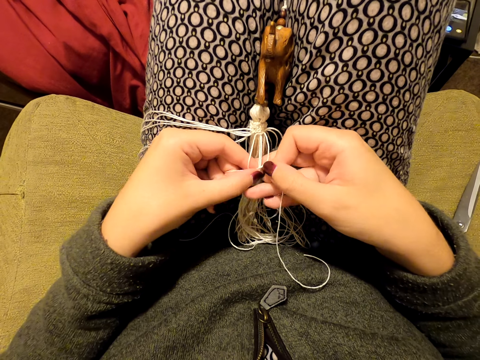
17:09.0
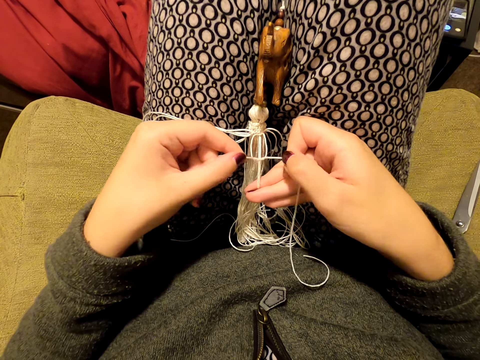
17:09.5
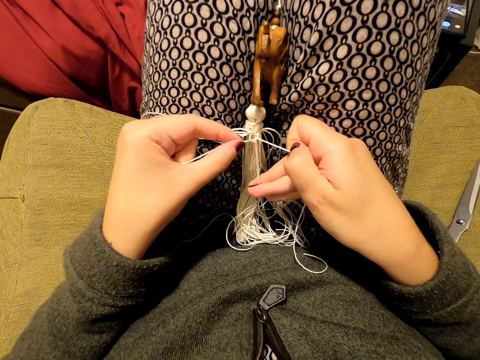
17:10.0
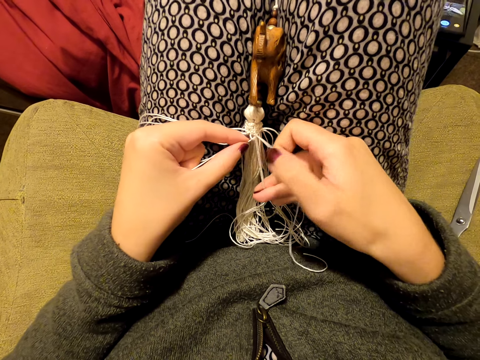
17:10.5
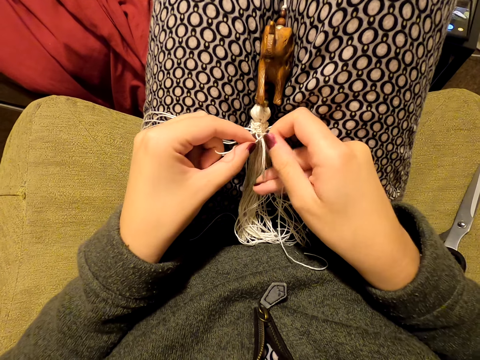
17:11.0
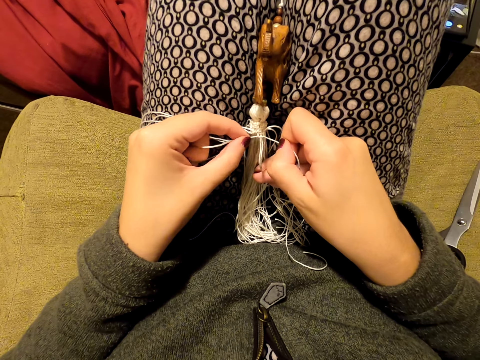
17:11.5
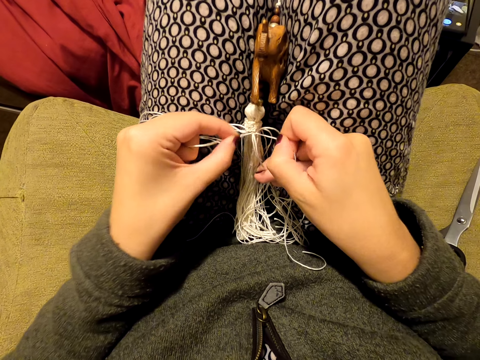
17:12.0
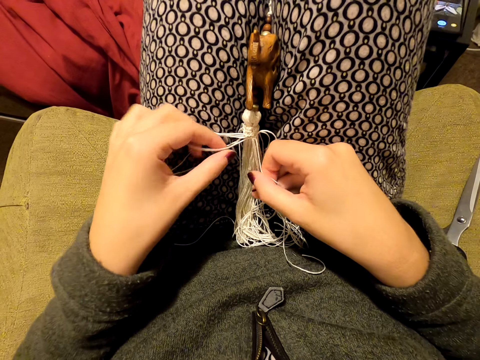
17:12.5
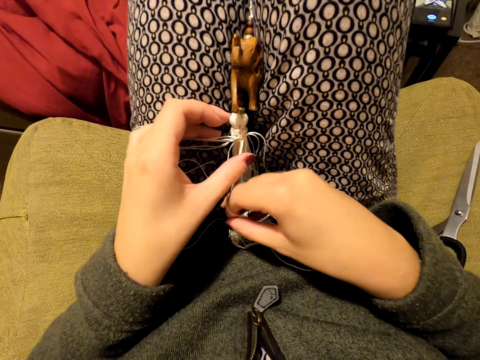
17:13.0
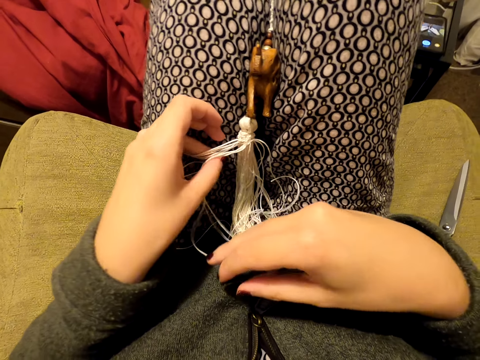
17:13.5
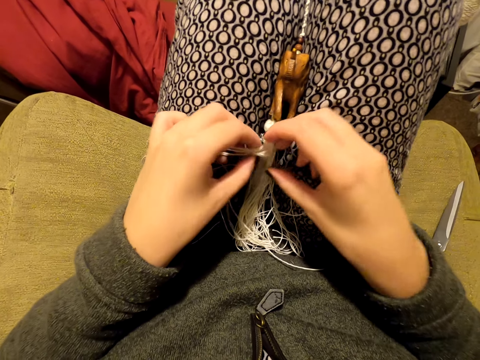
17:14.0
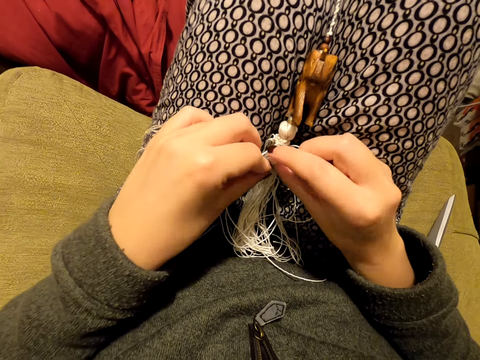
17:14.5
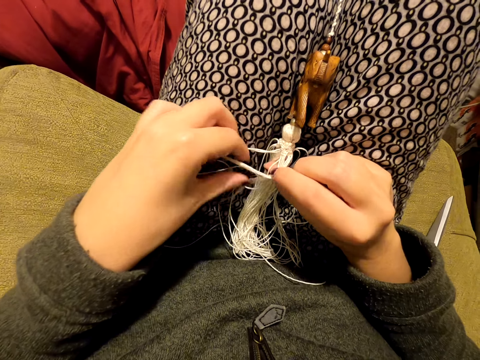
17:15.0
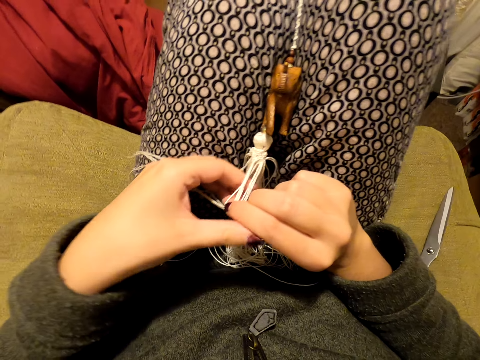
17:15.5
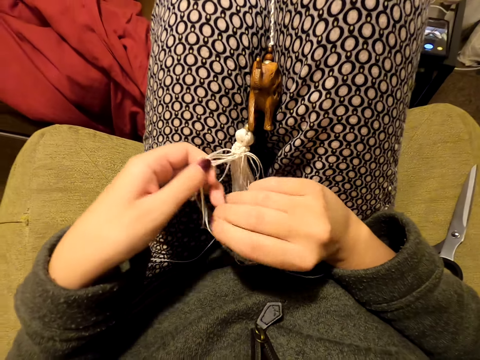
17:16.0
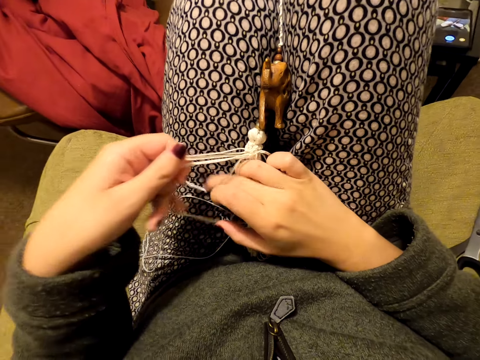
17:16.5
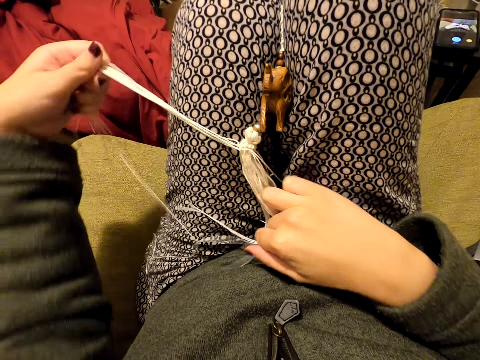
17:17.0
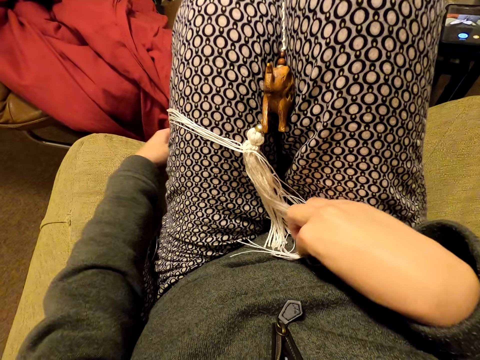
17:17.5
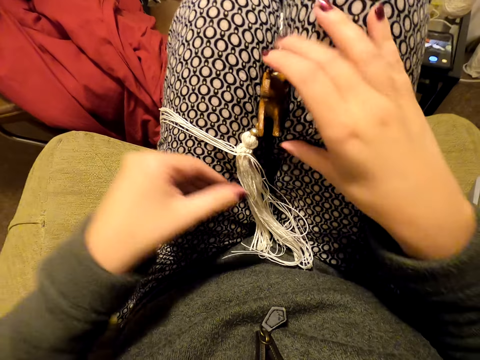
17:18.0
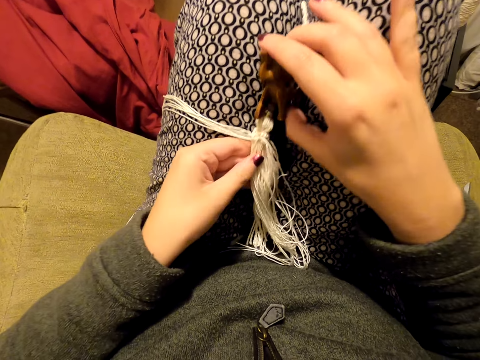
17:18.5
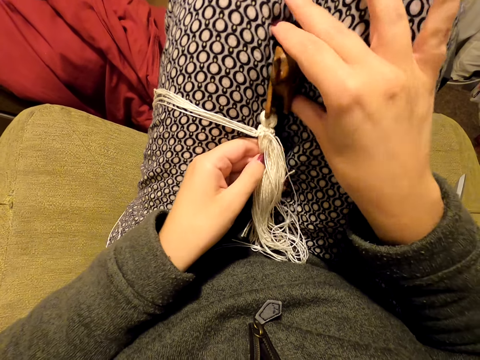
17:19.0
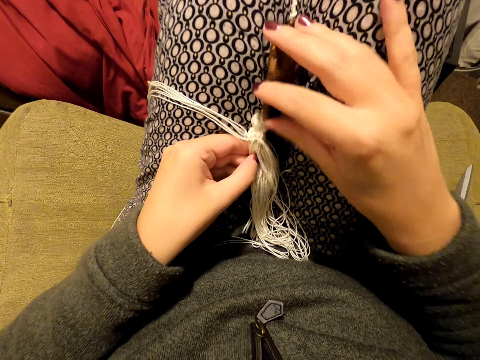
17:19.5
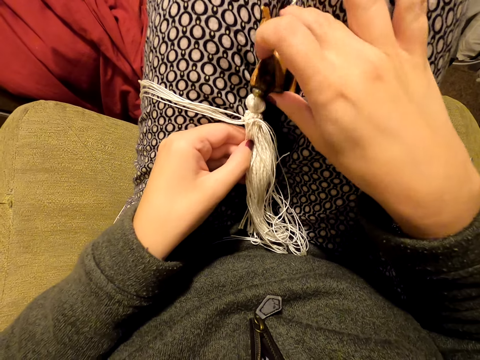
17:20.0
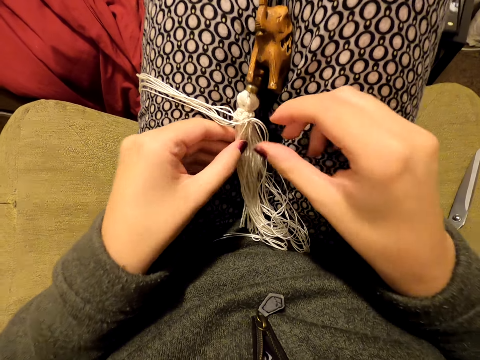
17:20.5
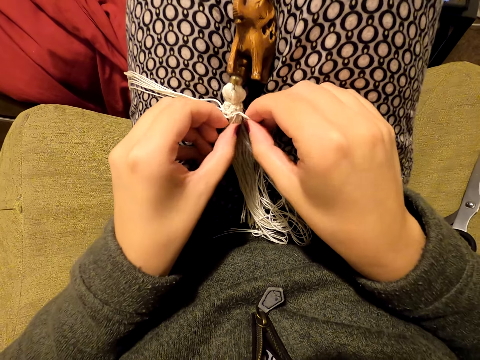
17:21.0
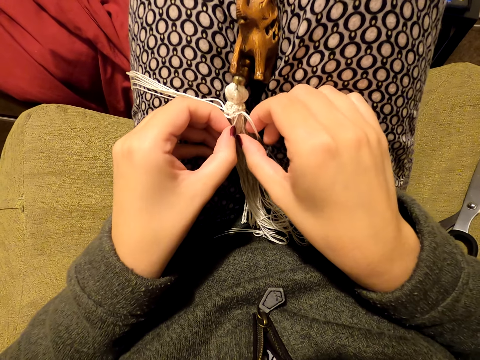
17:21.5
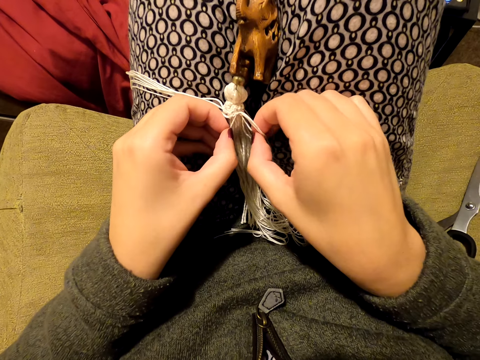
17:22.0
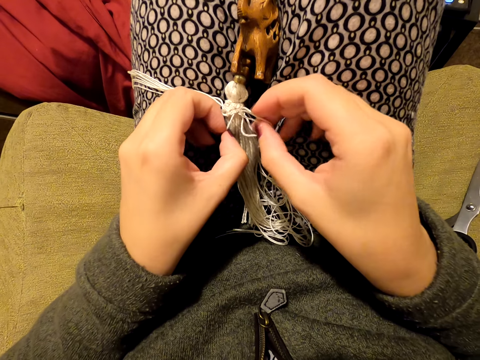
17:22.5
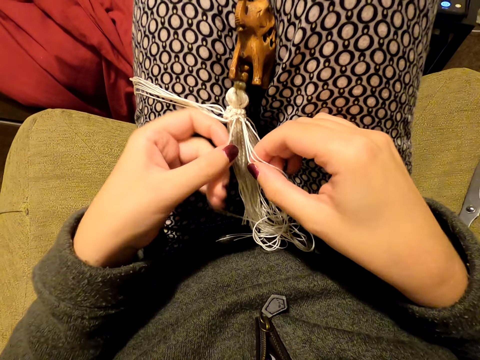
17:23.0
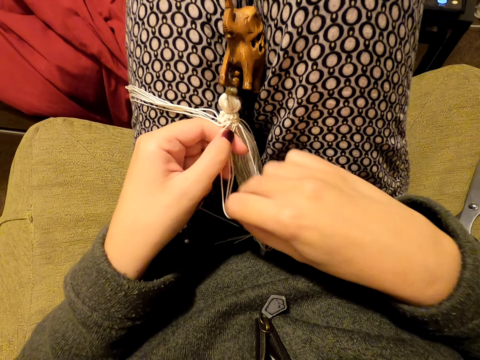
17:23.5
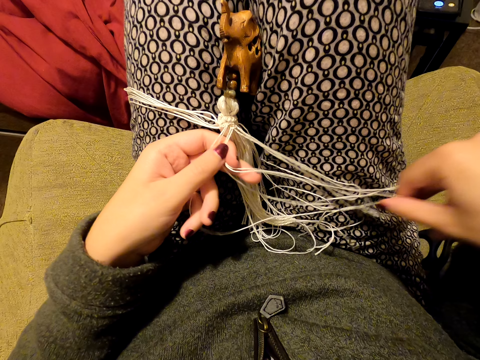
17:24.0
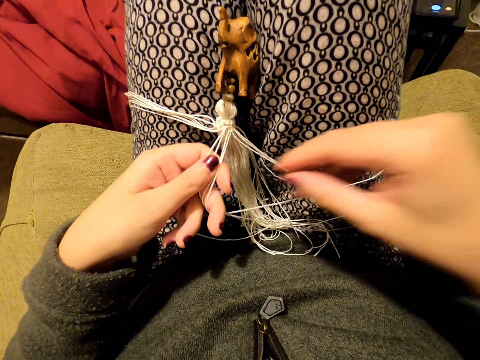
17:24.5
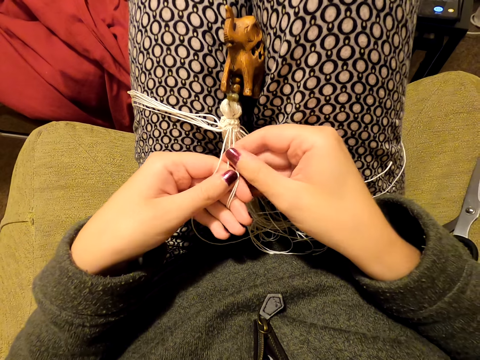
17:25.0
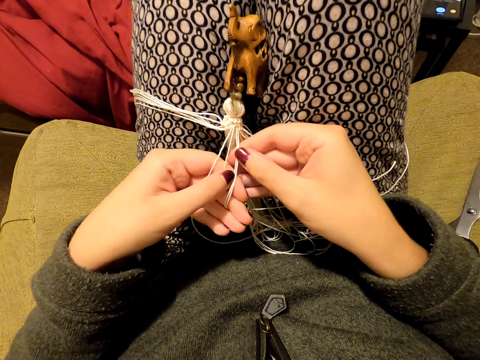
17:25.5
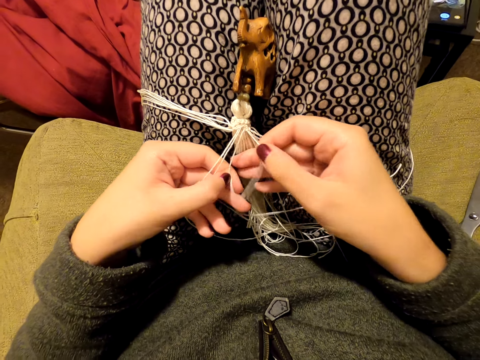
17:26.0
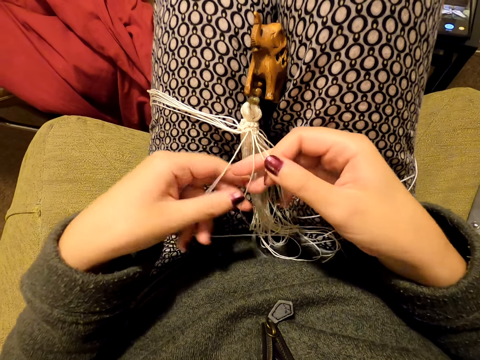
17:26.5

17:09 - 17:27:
The camera wearer tightens the knot. She stretches the thread. She switches the threads to the other hand. She holds the threads with both hands. She pulls the threads. She switches the threads to the other hand. She pulls the threads. She pulls the threads with both hands. She adjusts the thread. She puts the threads on her leg. She pulls her hand off the thread. She picks up the threads. She holds the wooden pendant. She pushes the wooden pendant between her thighs. She adjusts something. She pulls her hand off the wooden pendant. She picks up the threads with both hands. She switches the thread to the other hand. She stretches the thread. She pulls the thread. She switches the thread to the other hand.

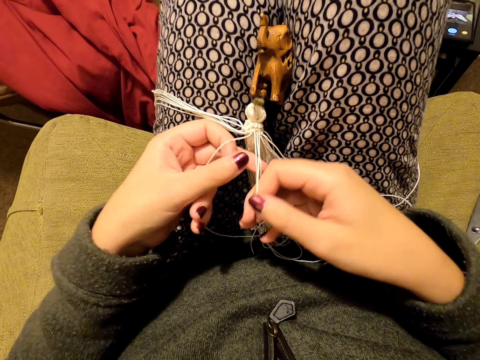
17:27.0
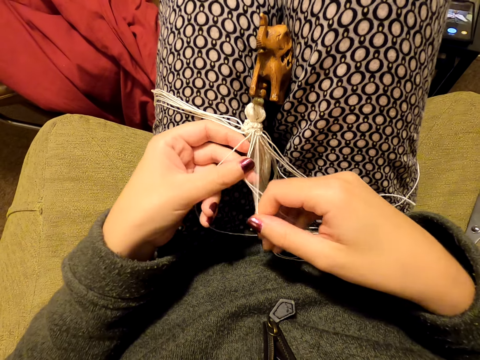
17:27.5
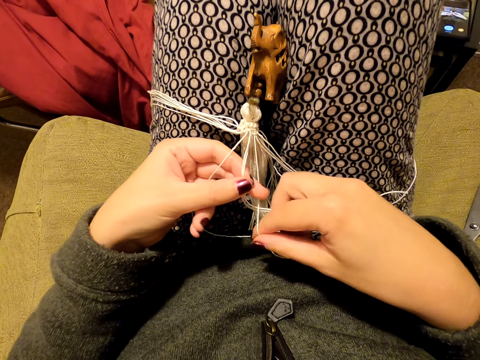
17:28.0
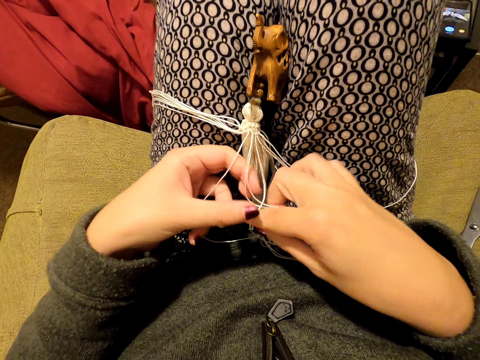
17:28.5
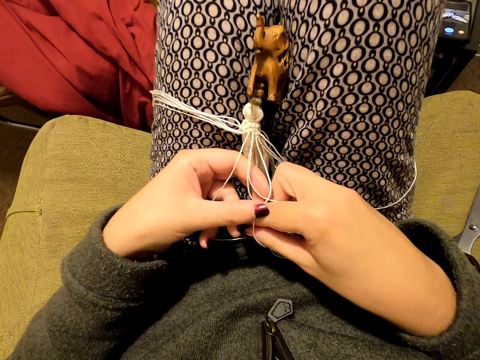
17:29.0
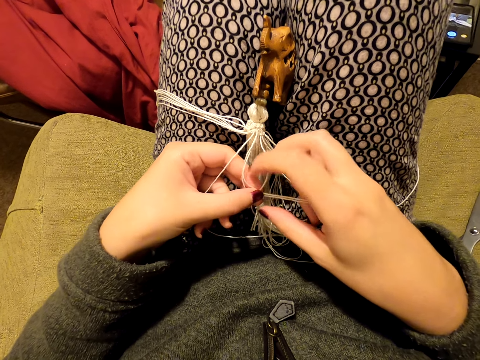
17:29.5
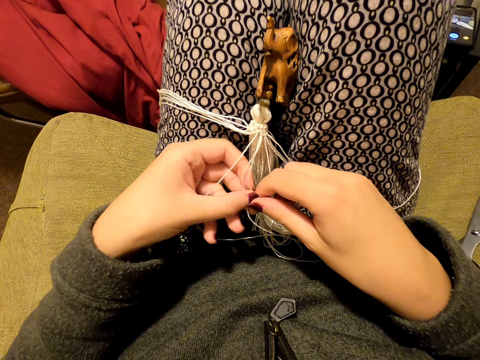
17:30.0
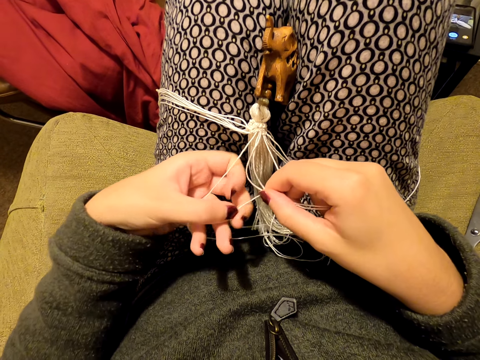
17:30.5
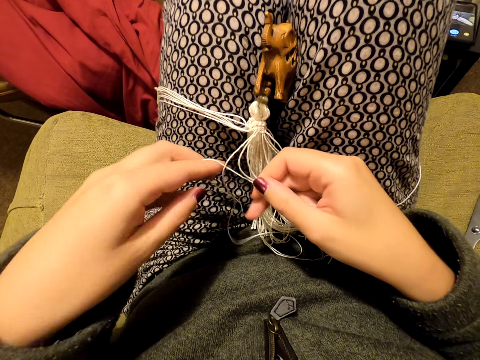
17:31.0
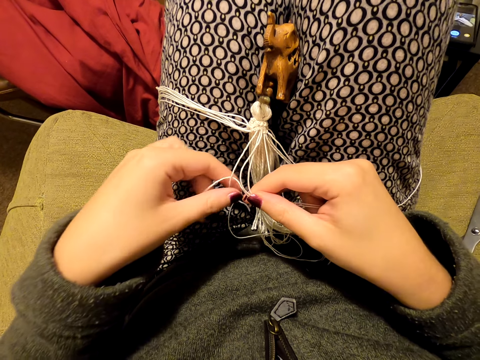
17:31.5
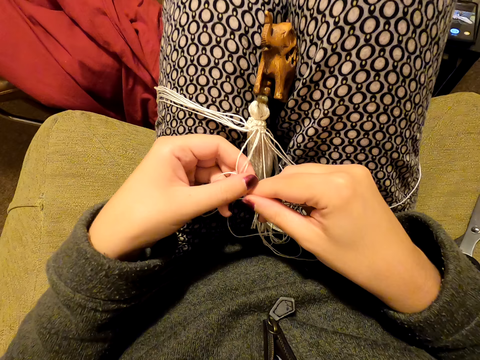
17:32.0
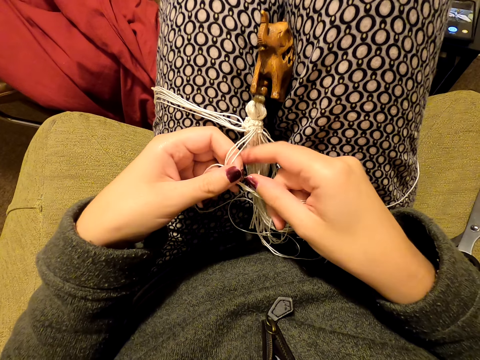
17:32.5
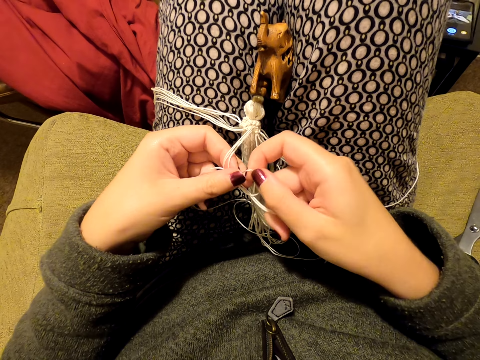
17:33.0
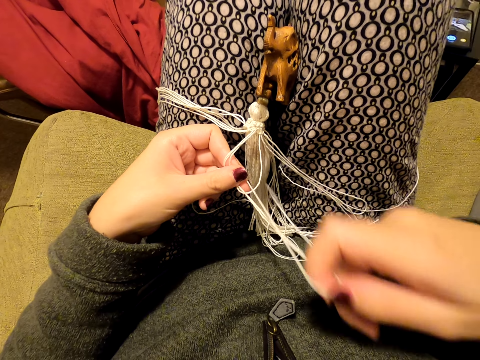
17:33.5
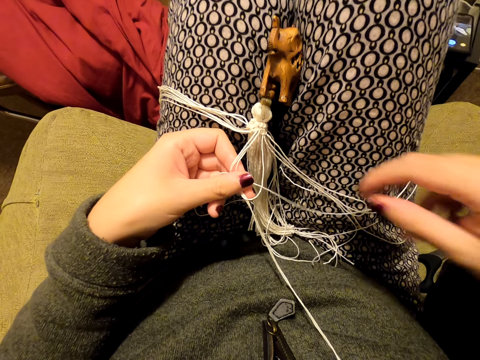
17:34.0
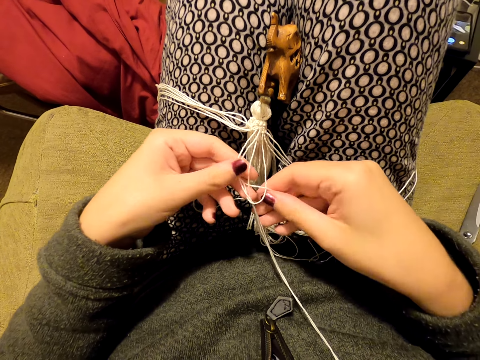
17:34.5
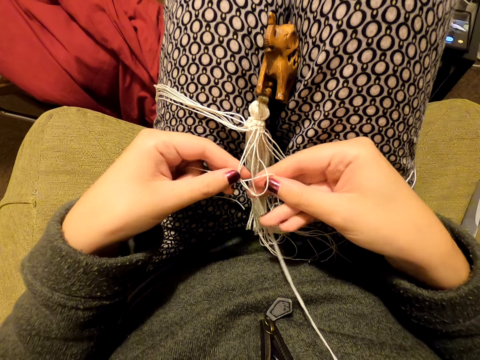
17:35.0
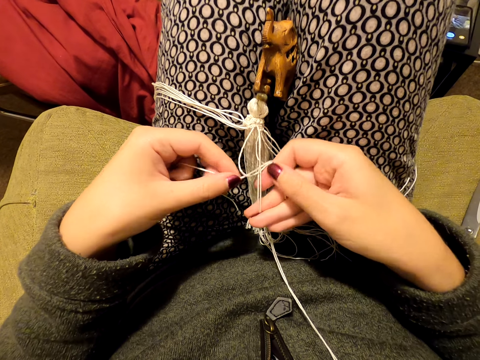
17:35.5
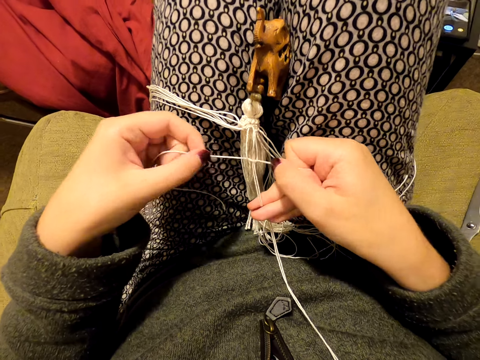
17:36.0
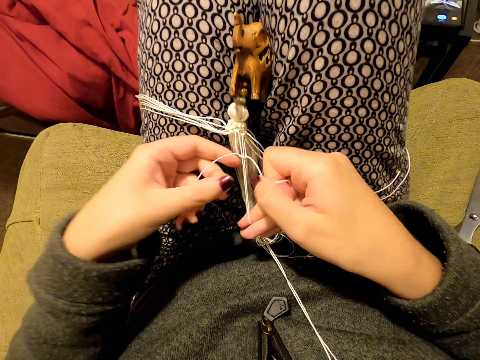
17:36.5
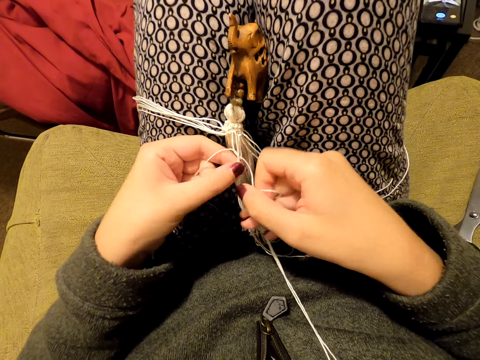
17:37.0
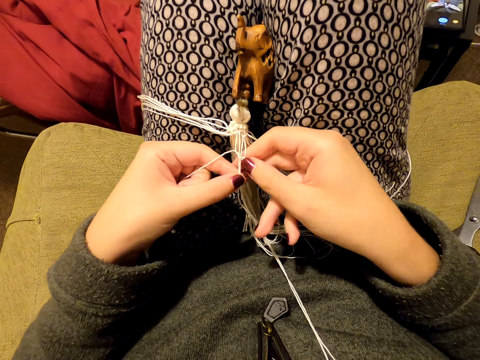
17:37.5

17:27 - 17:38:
The camera wearer knits a tassel decoration with both hands. They pull the thread. They tighten the knot.
